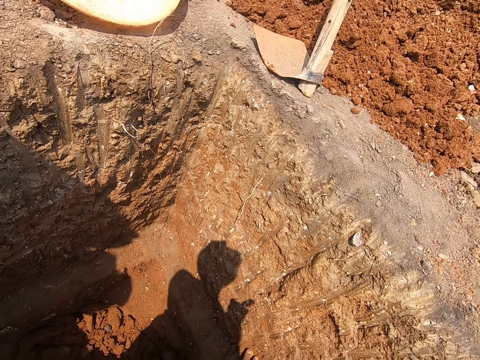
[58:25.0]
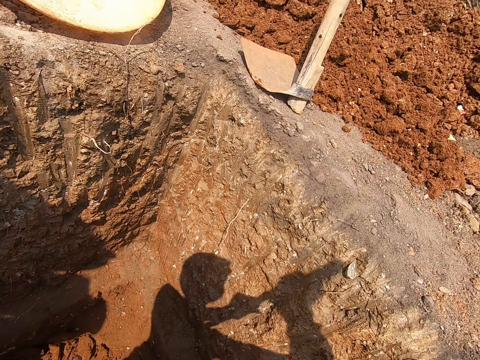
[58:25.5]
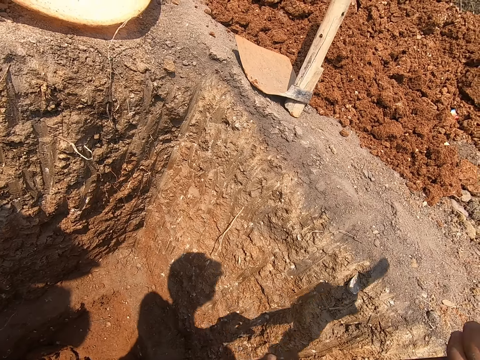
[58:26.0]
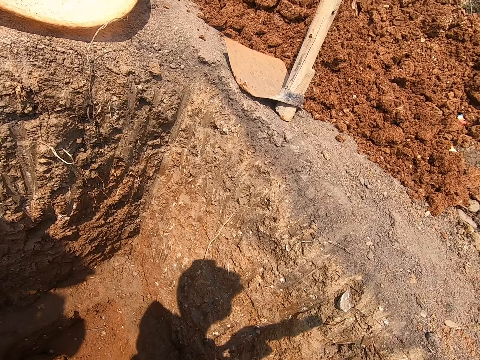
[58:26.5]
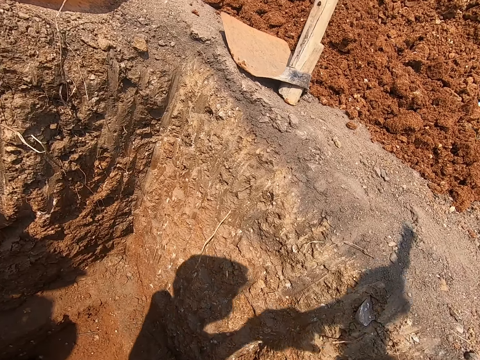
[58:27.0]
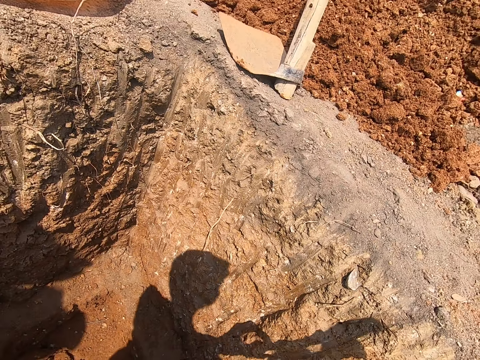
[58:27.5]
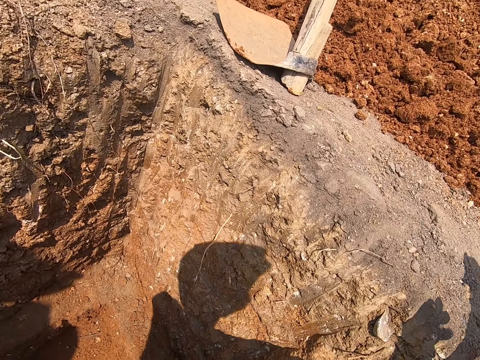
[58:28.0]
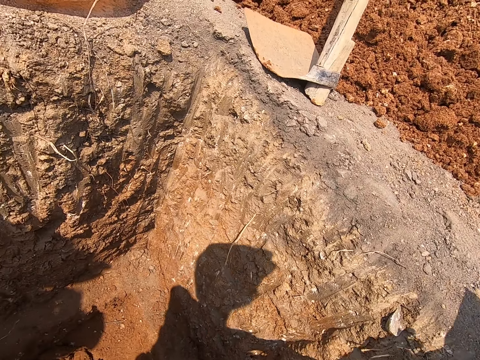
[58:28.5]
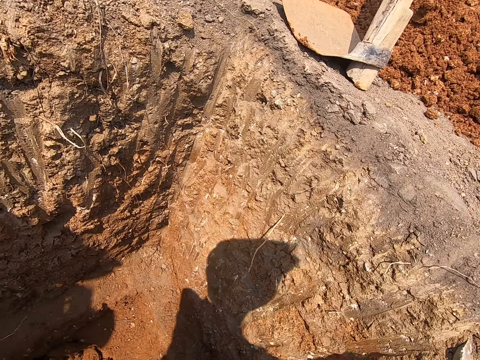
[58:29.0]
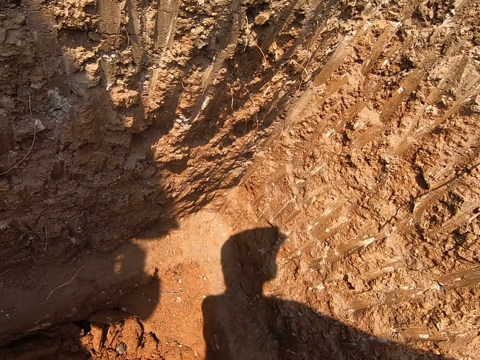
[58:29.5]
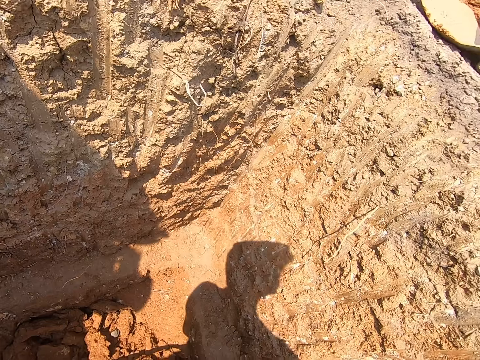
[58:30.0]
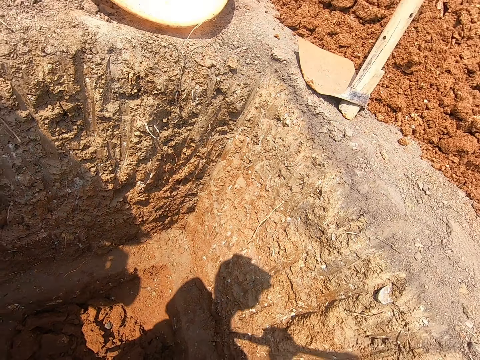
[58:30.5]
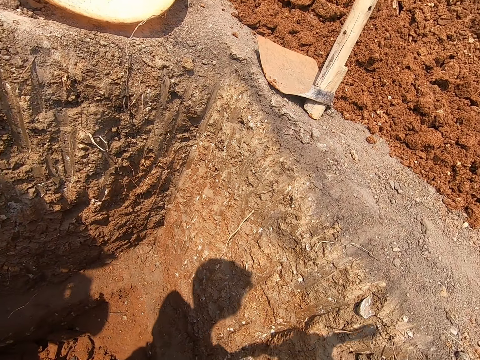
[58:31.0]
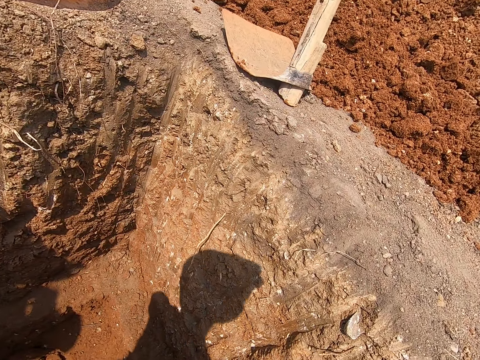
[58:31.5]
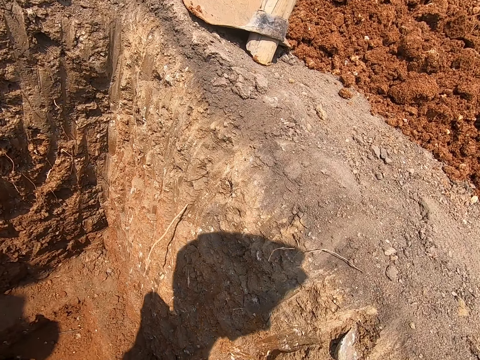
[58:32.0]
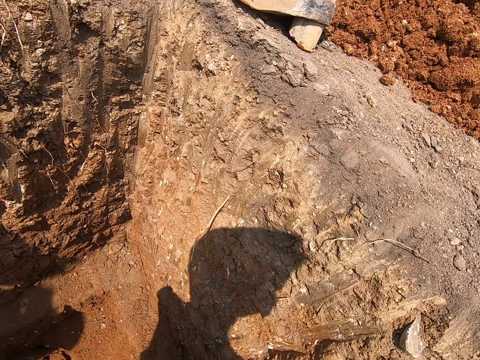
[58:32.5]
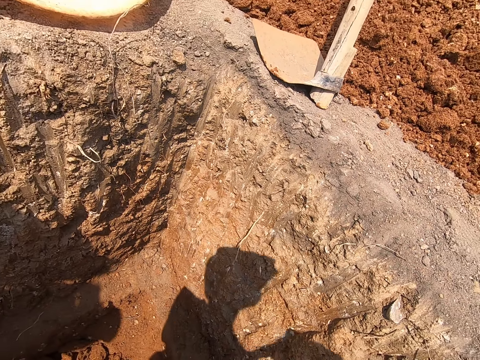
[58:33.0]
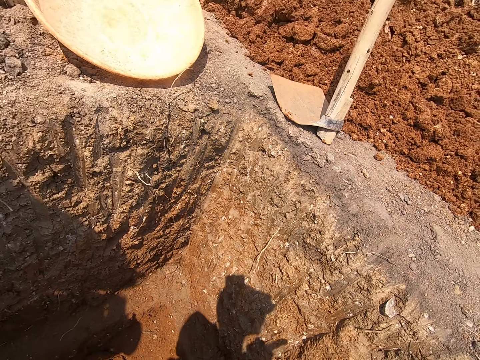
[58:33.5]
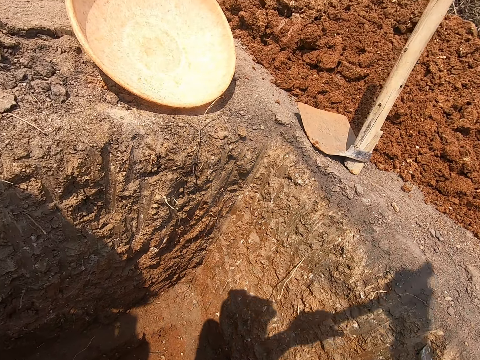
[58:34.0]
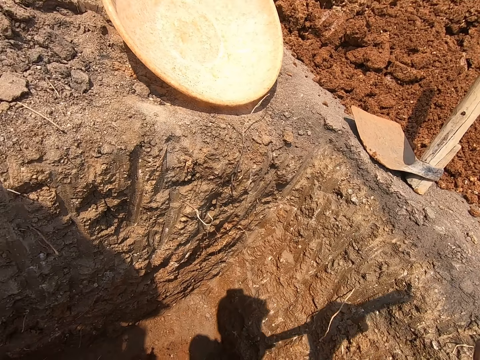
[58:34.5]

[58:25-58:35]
The camera wearer touches the soil with the left hand. He holds the steel bar with both hands. He digs the pit with the metal rod in his hands.

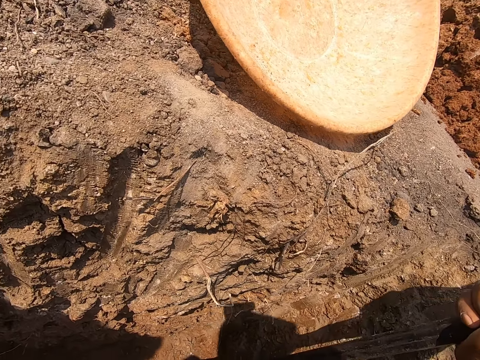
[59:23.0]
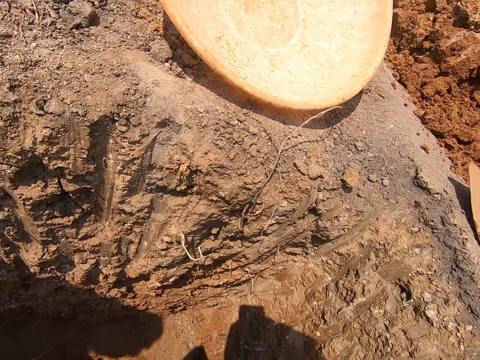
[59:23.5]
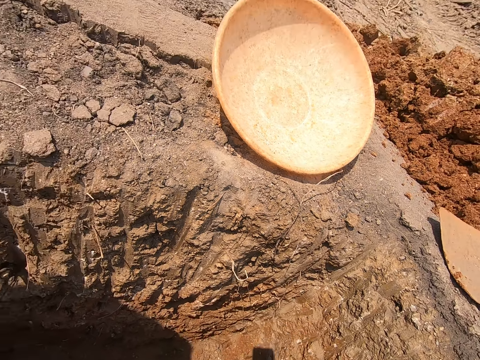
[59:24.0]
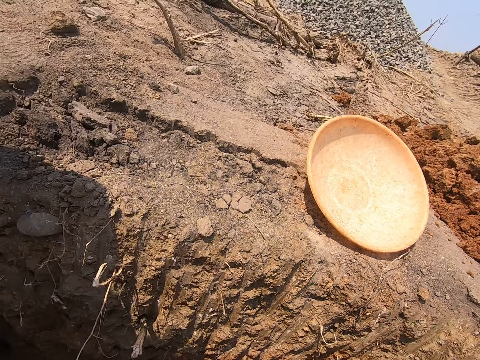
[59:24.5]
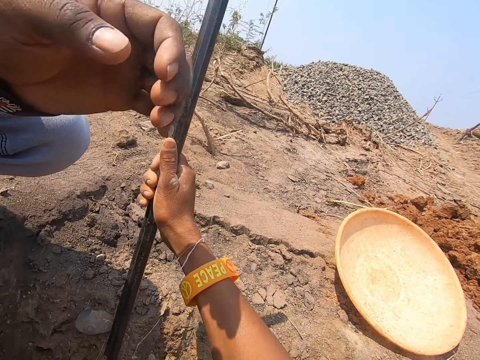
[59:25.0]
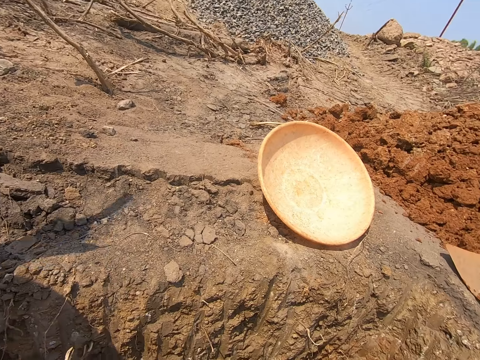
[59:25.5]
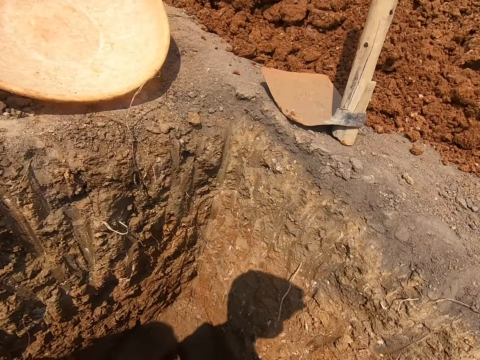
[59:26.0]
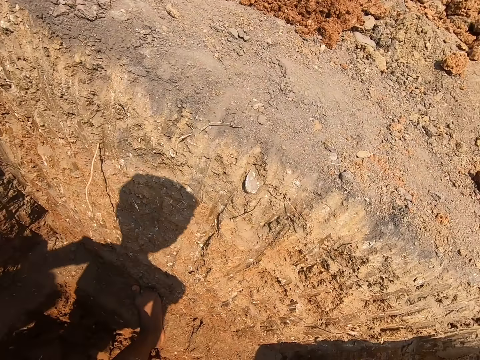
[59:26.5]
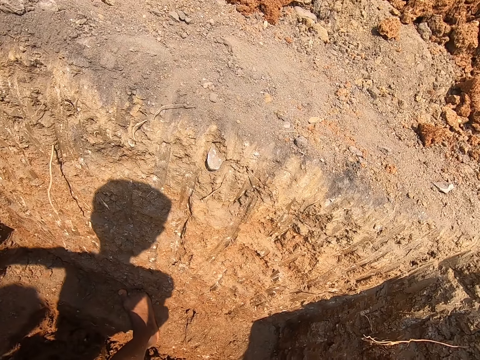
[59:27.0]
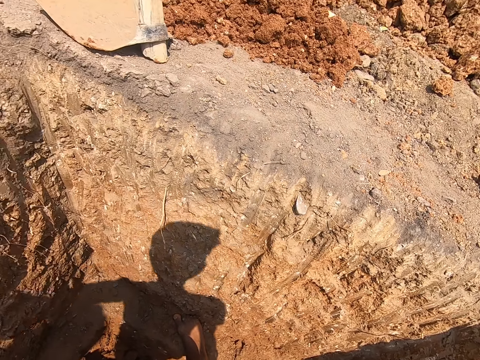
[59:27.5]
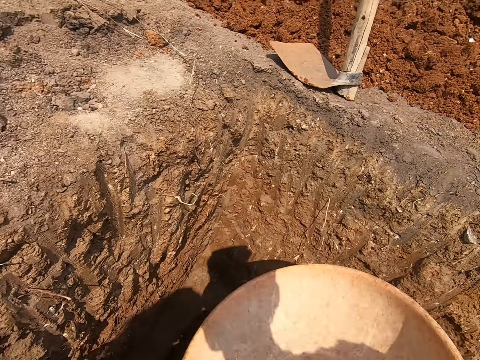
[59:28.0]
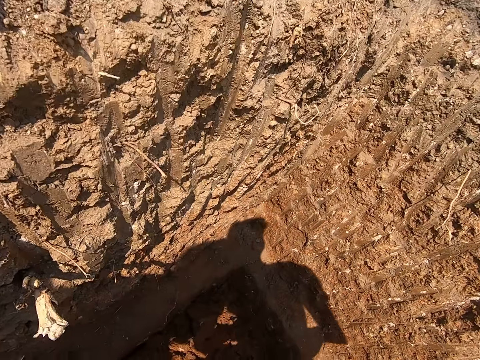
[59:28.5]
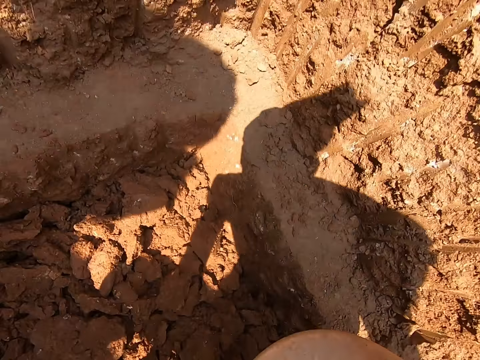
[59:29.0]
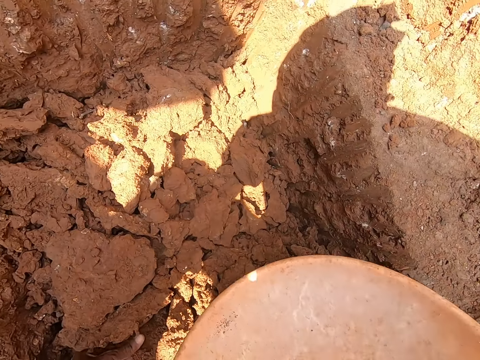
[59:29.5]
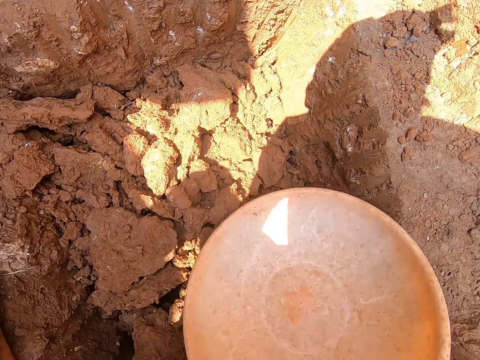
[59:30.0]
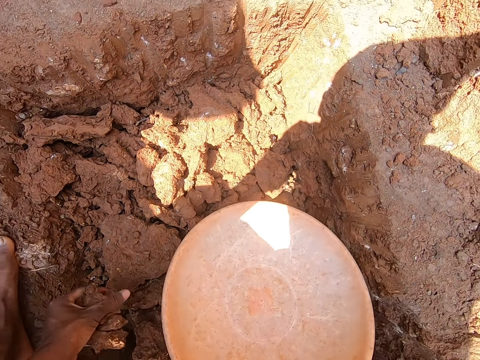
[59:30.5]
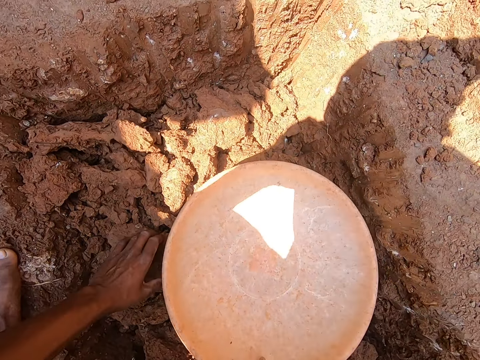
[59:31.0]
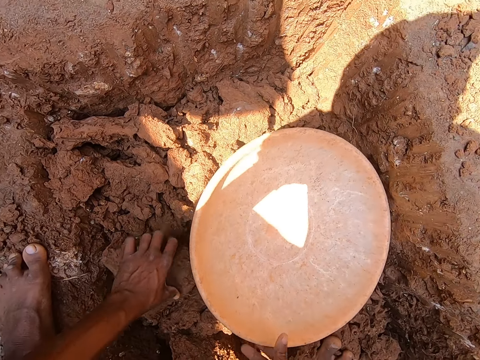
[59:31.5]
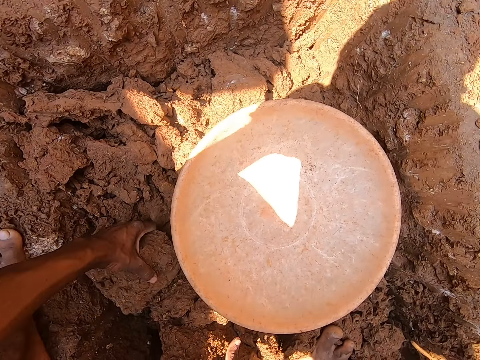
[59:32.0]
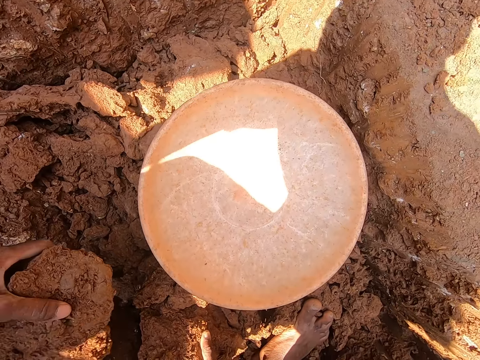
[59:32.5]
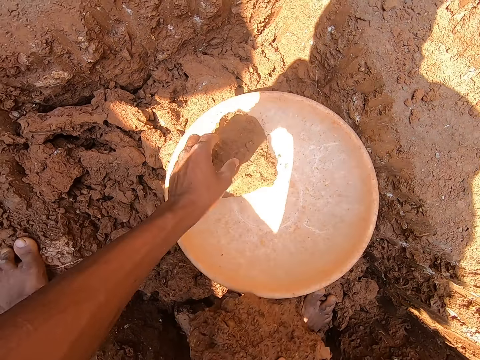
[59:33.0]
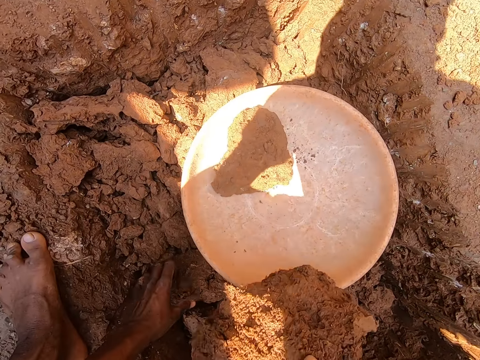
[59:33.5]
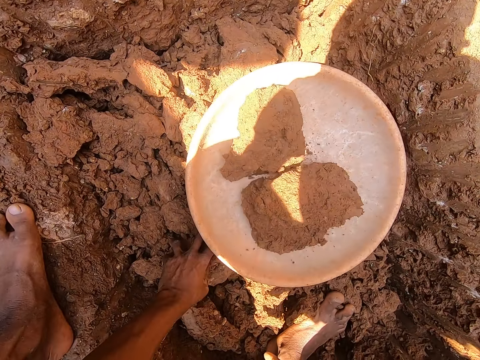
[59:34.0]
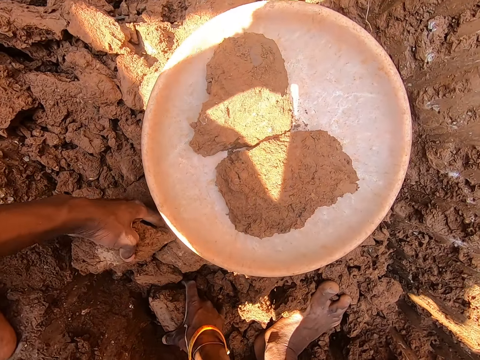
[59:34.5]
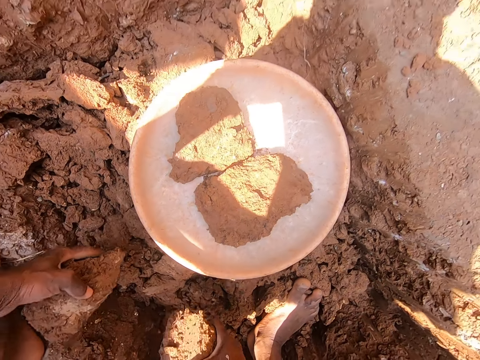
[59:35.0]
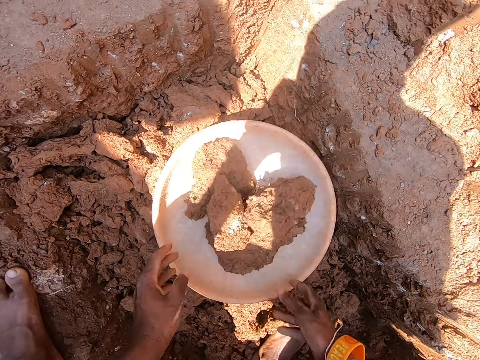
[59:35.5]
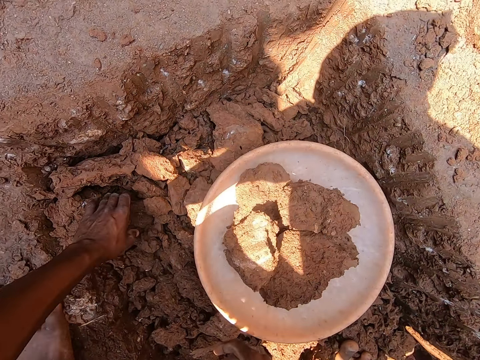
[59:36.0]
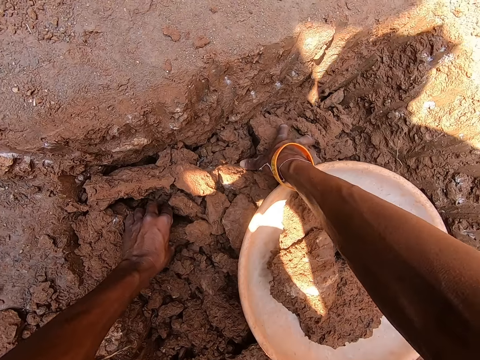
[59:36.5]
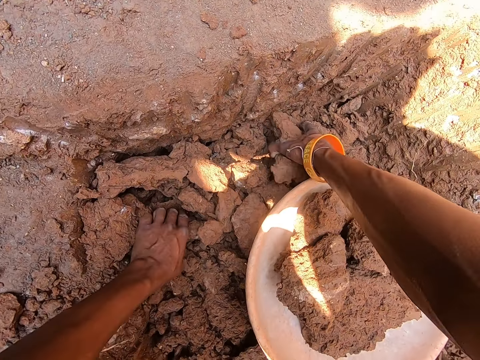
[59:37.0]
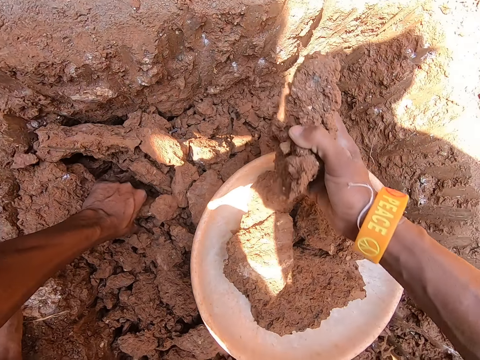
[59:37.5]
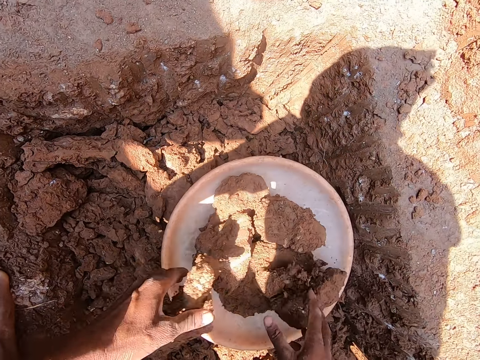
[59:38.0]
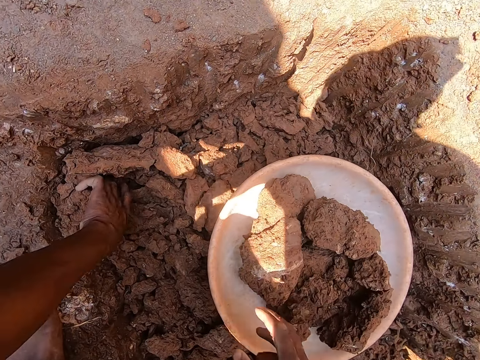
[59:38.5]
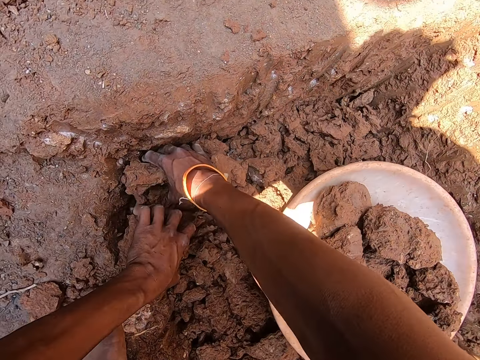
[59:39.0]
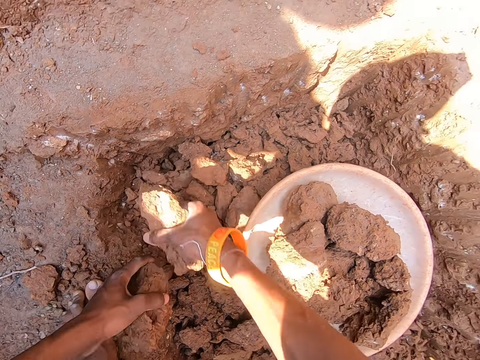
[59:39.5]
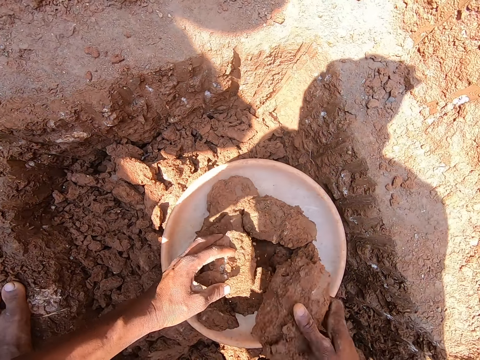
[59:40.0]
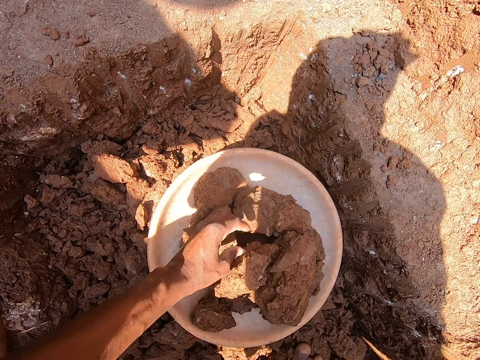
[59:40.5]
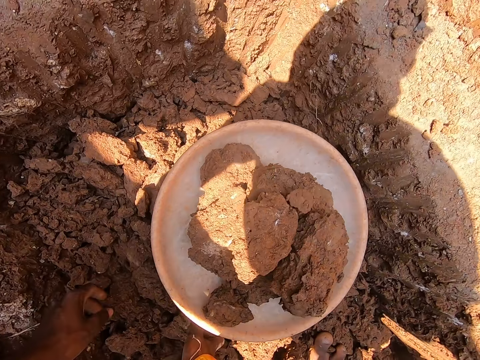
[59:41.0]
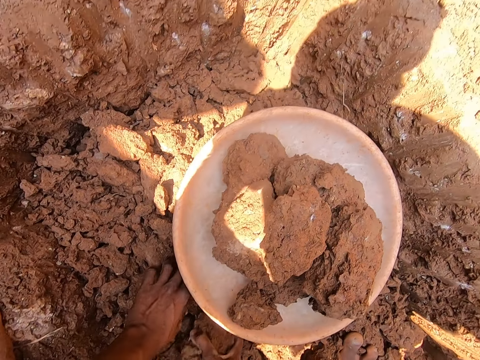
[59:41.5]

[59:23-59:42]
A man touches the shovel with his left hand. The camera wearer rests the shovel in his right hand on the ground in the hole. He holds a bowl with his left hand. He moves a tray from the ground. He picks a chunk of clay from the ground in the hole with his left hand. He drops the chunk of clay on the ground with his left hand. He places the bowl in his right hand on the ground in the hole. He picks a chunk of clay from the ground with his left hand. He picks a chunk of clay from the ground in the hole with his left hand. He picks a chunk of clay from the ground in the hole with his right hand. He places the chunk of clay in his left hand into the bowl on the ground in the hole. He throws the chunk of clay in his right hand into the bowl on the ground in the hole. He picks a chunk of clay from the ground in the hole with his left hand. He picks a chunk of clay from the ground in the hole with his right hand. He drops the chunk of clay in both hands into the bowl on the ground in the hole. He picks chunks of clay from the ground in the hole with both hands. He drops the chunk of clay in both hands into the bowl on the ground in the hole. He picks chunks of clay from the ground in the hole with both hands. He drops the chunks of clay in both hands into the bowl on the ground in the hole.
